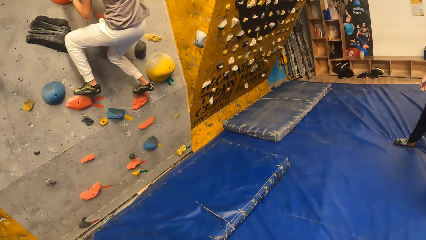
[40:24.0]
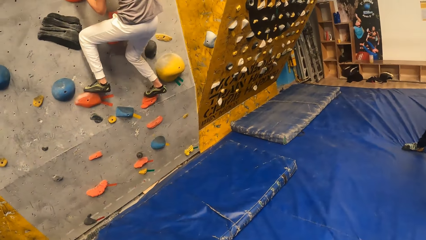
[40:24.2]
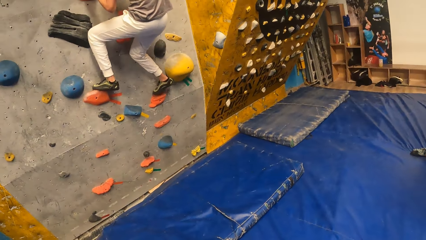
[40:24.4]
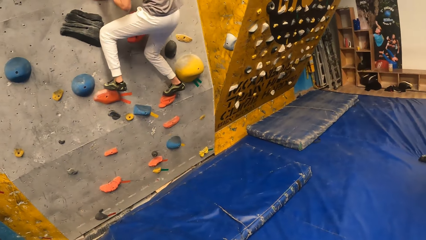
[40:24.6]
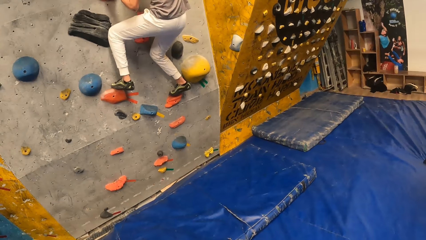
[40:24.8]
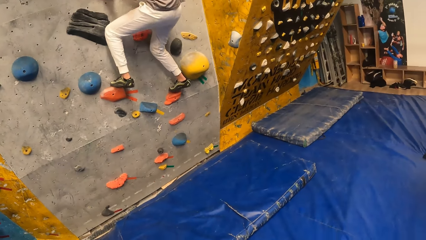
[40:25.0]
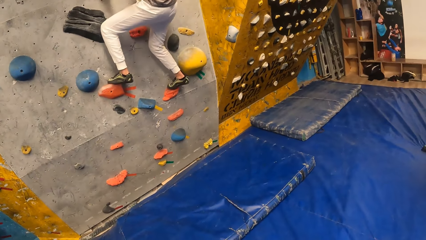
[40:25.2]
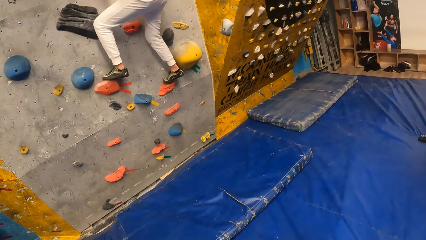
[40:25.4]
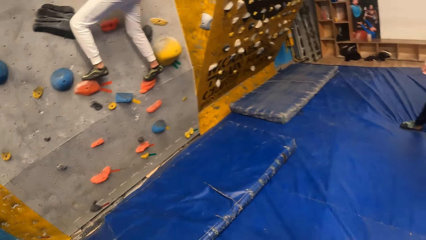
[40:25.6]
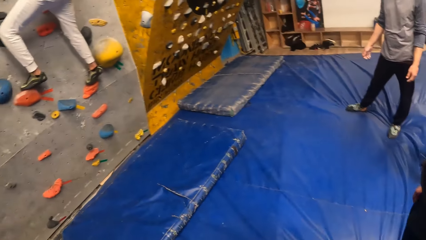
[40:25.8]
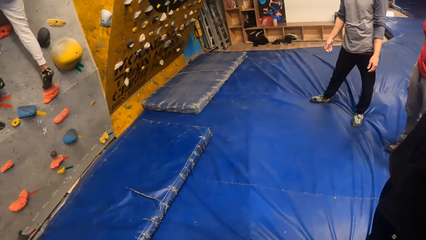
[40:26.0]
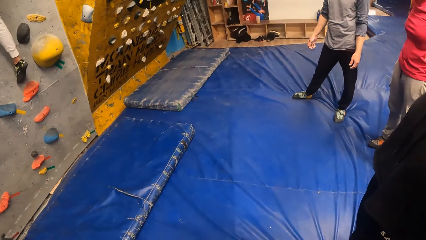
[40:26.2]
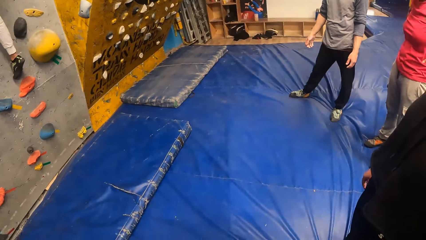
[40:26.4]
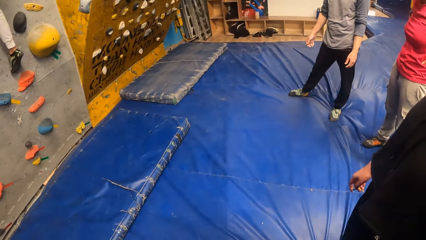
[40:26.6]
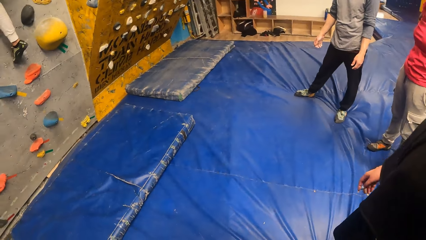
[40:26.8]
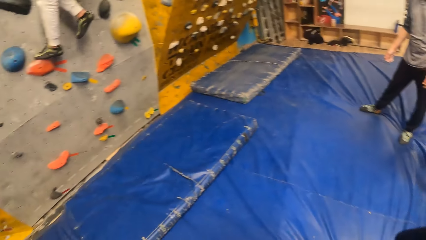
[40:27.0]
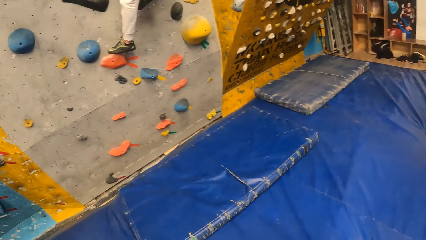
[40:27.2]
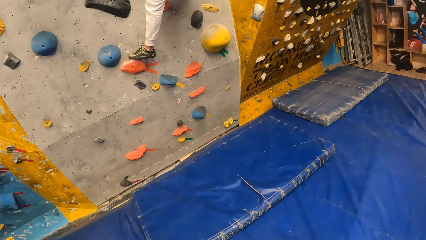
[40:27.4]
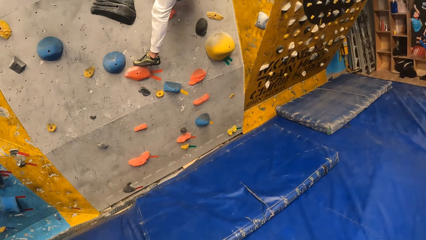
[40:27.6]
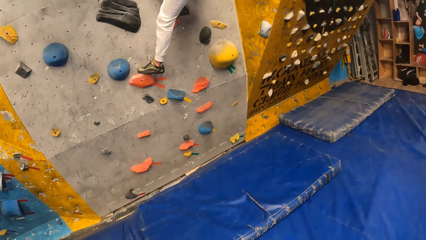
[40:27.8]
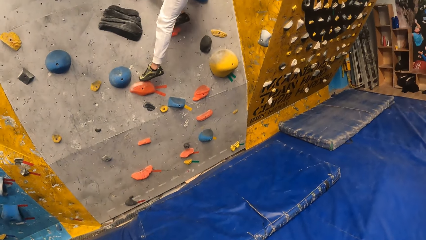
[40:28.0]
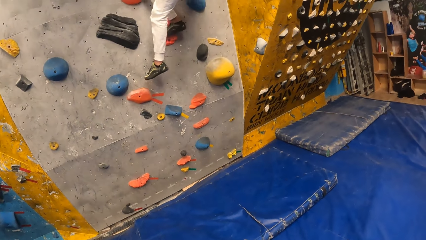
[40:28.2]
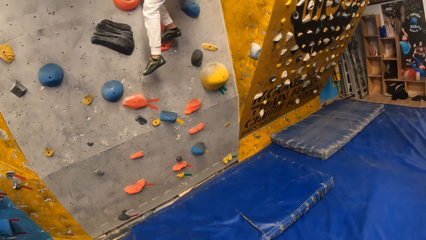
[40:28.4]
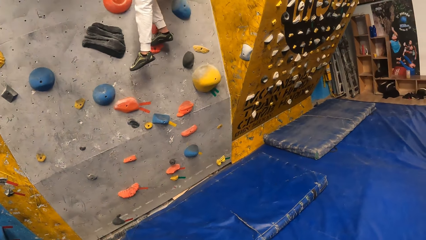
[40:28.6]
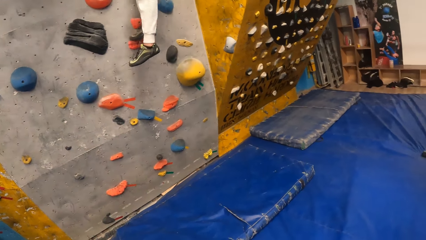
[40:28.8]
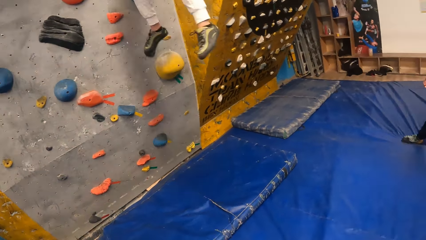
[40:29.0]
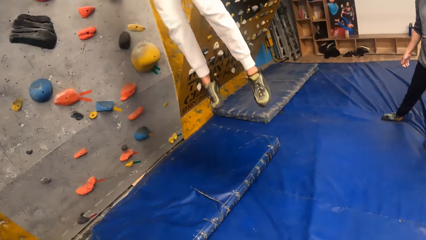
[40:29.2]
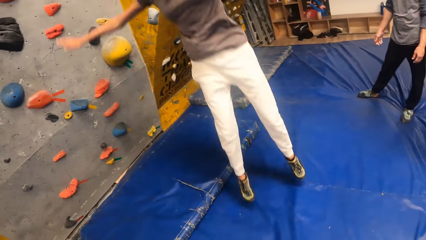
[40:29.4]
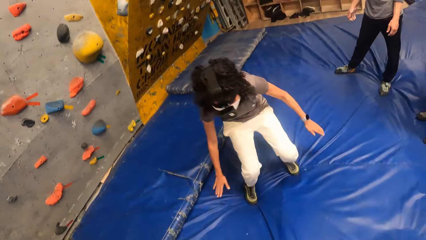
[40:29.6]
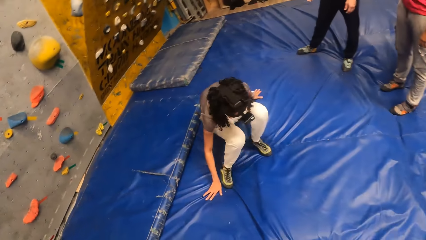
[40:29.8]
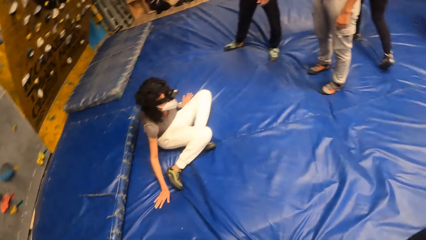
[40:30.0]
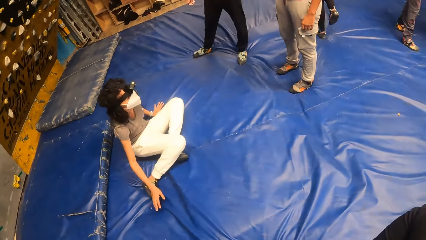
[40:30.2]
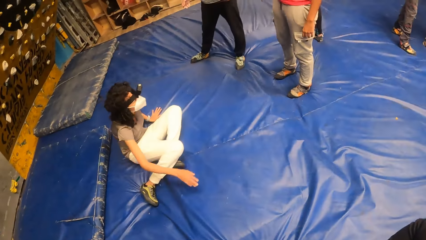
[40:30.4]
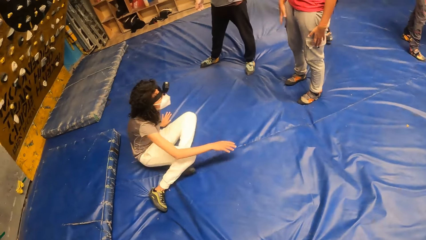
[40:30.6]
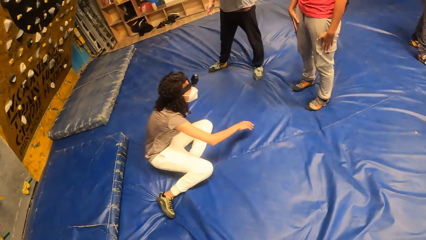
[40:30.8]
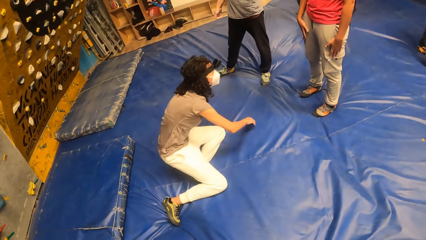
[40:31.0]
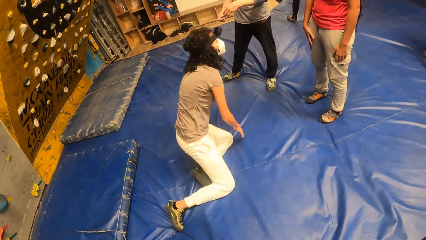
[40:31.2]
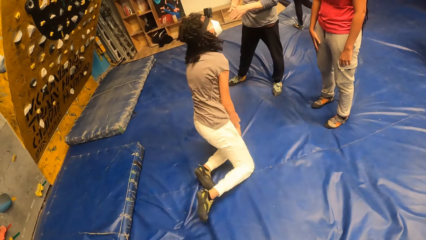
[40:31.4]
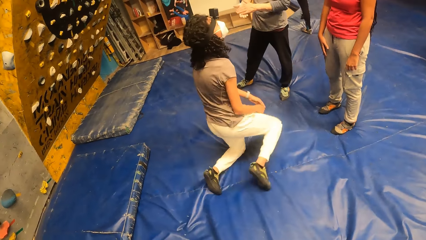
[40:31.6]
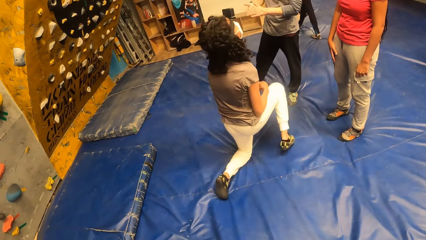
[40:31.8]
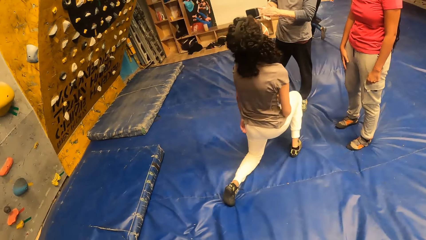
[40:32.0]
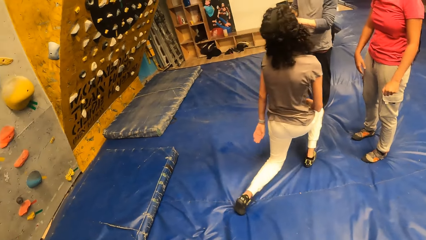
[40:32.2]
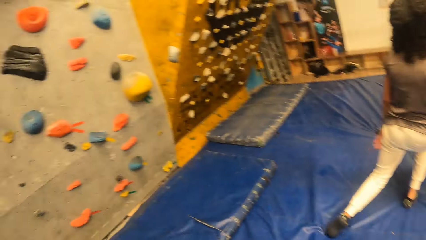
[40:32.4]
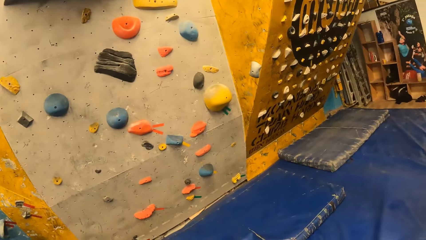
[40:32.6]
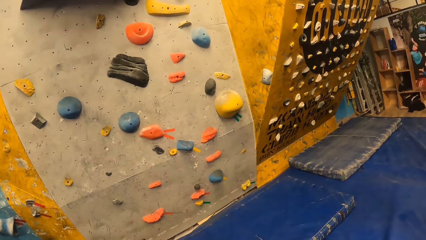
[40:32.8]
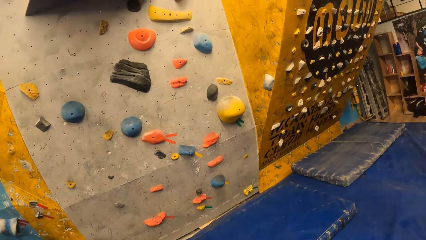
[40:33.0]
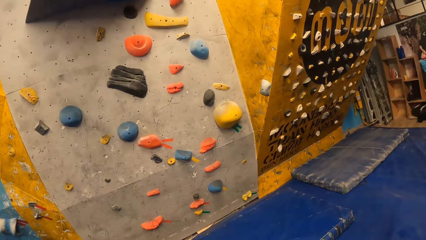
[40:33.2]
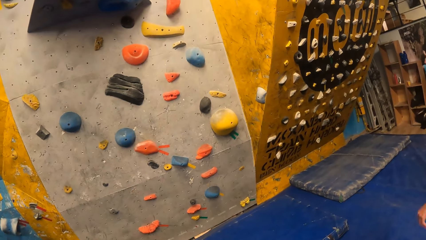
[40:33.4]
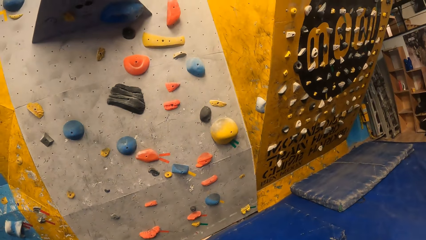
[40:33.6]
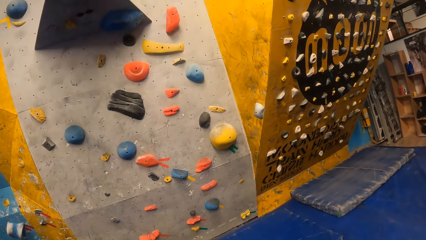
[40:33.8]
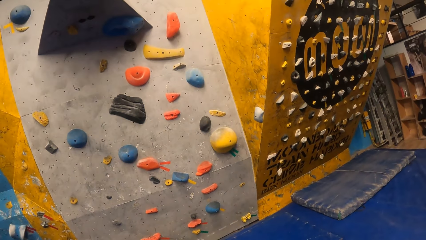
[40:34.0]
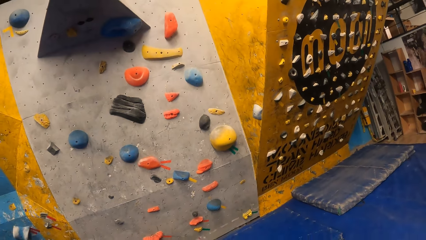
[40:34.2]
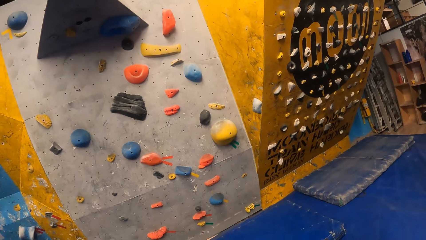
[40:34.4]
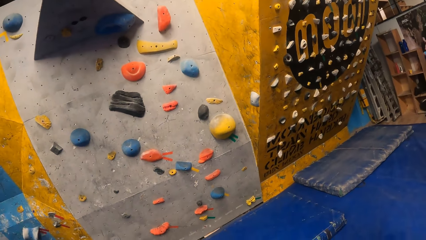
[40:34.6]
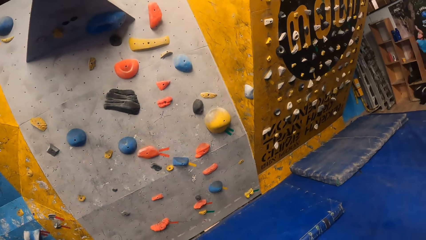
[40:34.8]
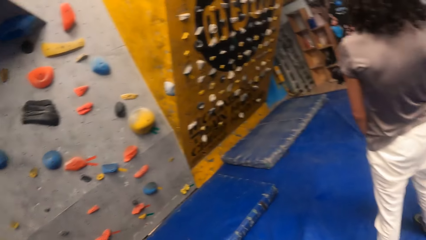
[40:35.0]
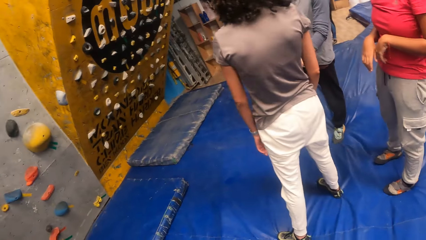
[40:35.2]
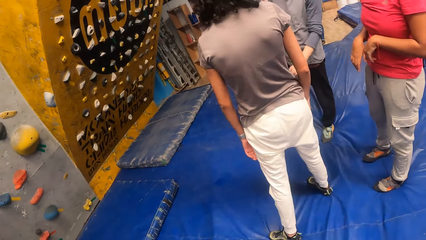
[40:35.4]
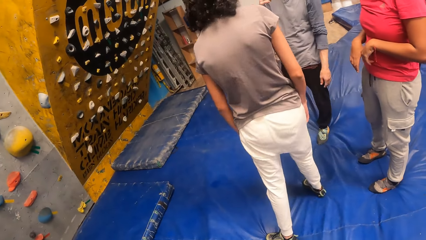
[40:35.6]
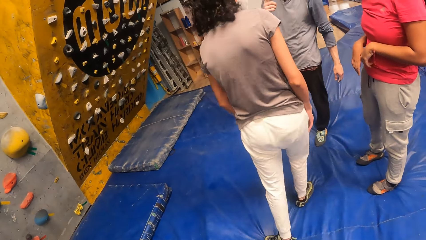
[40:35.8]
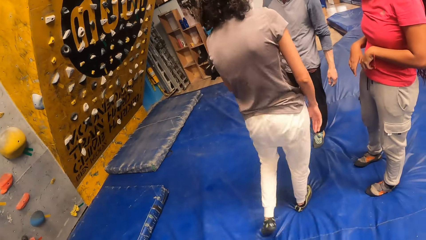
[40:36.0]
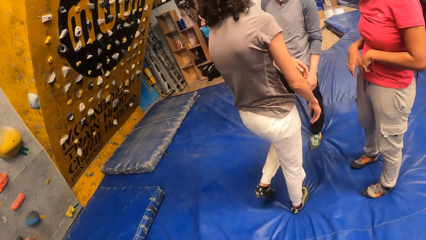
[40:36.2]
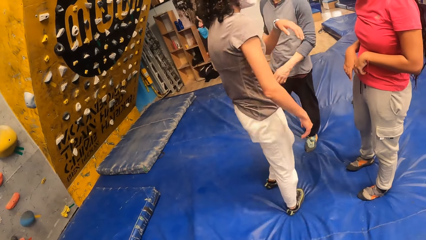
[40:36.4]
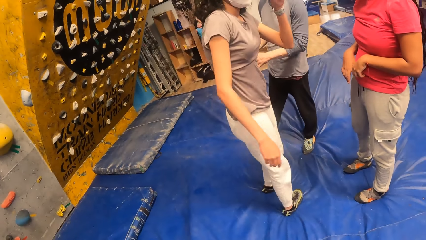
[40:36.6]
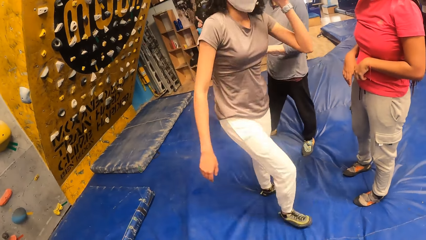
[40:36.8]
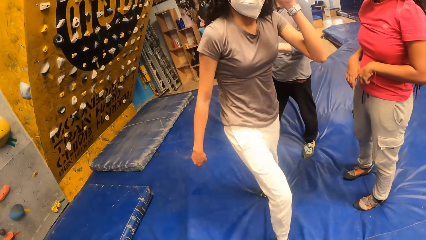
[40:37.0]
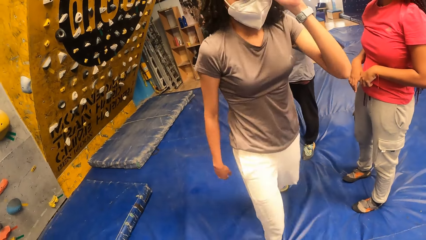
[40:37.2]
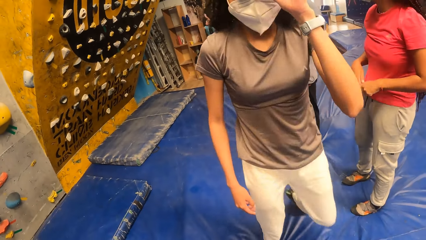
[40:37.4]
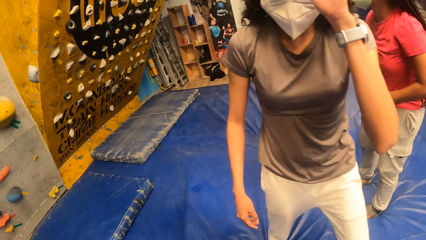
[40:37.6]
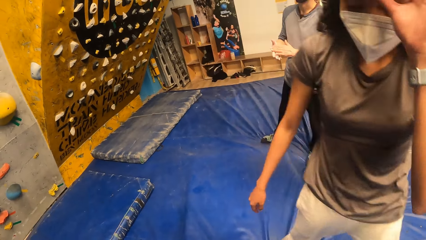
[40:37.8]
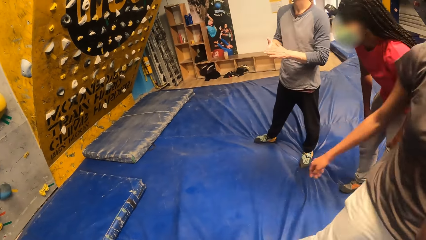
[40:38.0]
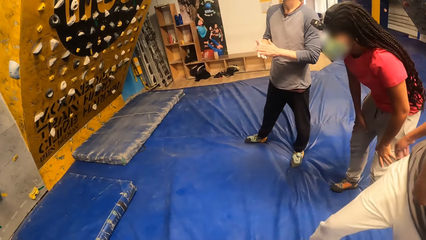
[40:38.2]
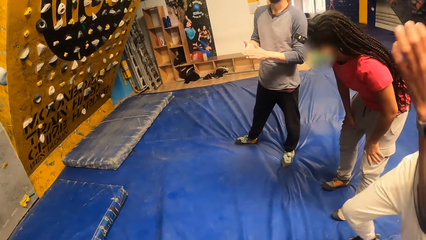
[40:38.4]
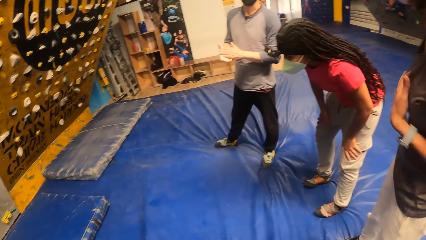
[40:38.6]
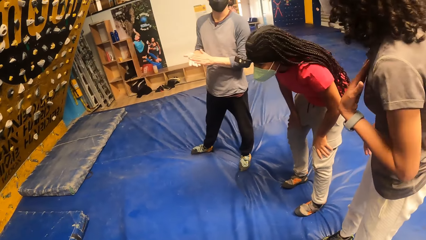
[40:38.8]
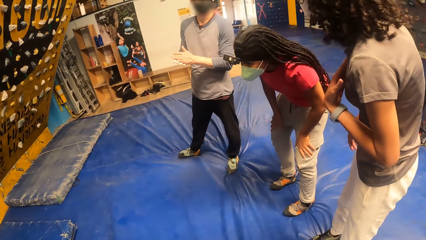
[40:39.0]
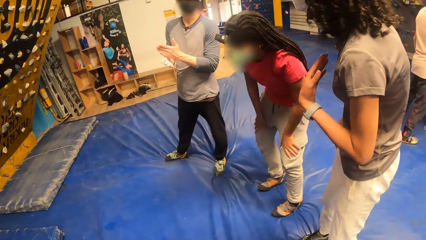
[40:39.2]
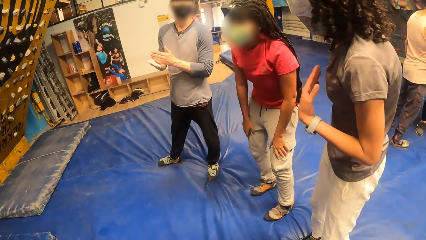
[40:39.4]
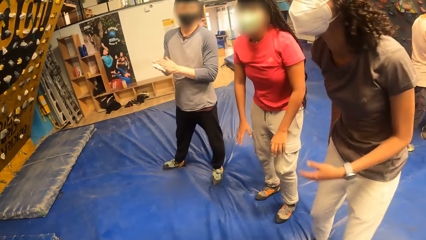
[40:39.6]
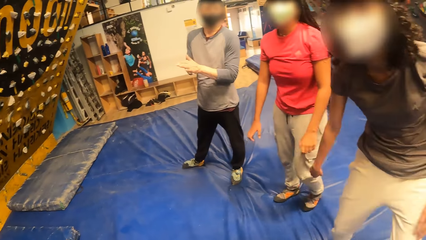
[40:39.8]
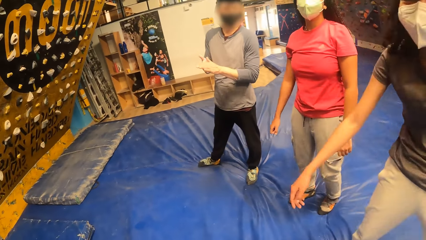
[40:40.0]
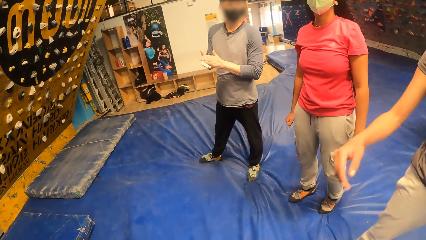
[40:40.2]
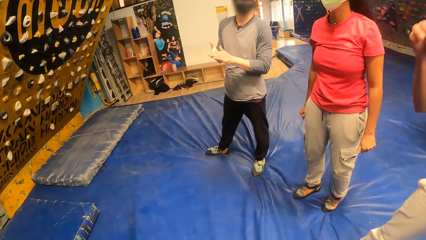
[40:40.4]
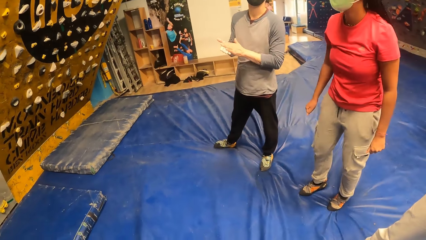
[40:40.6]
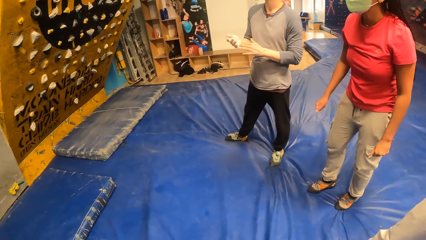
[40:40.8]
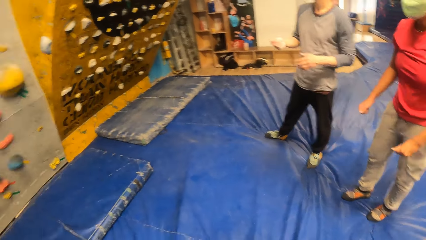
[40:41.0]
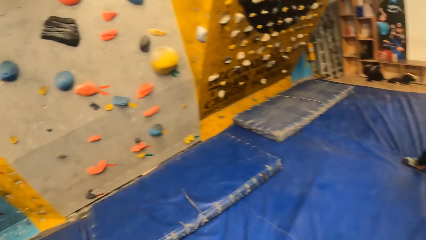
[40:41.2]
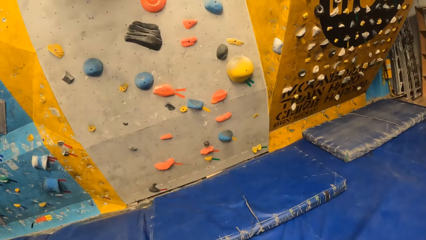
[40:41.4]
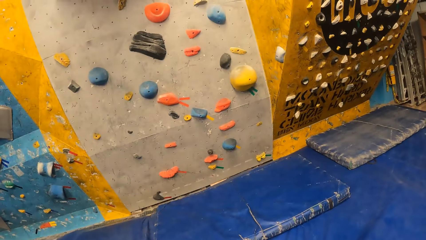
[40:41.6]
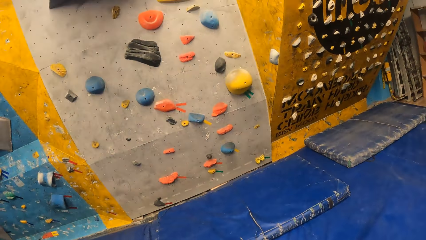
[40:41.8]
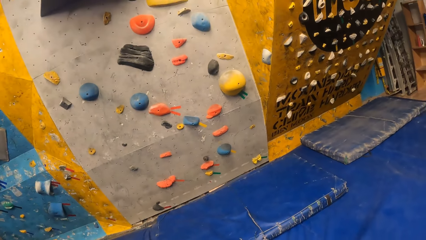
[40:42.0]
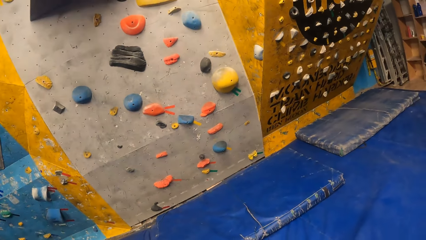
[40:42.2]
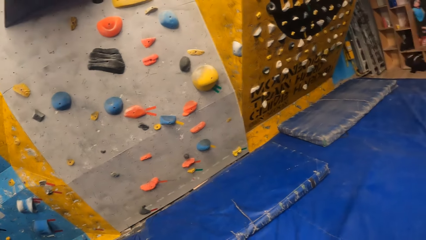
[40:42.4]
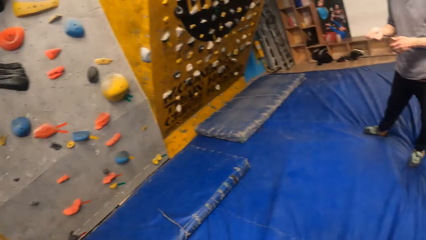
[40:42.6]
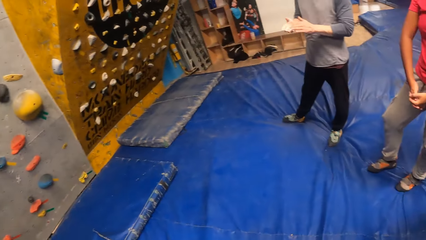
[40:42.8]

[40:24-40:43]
The woman jumps down from the bouldering wall.
